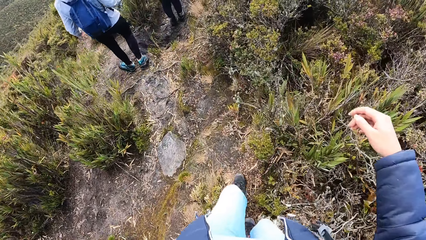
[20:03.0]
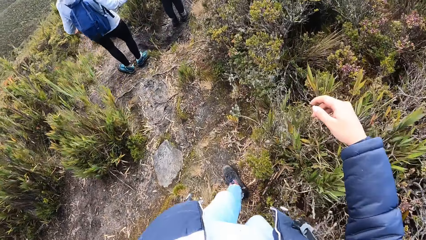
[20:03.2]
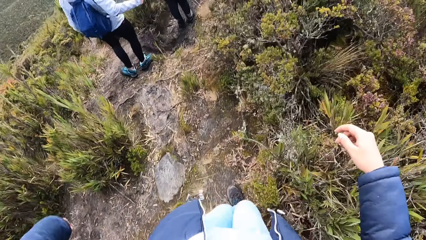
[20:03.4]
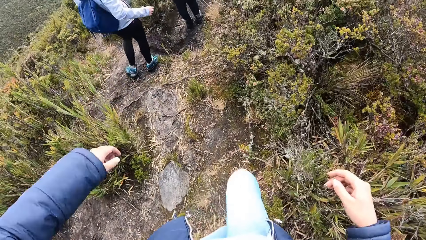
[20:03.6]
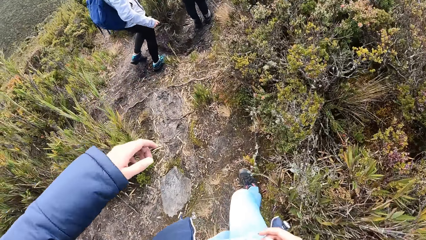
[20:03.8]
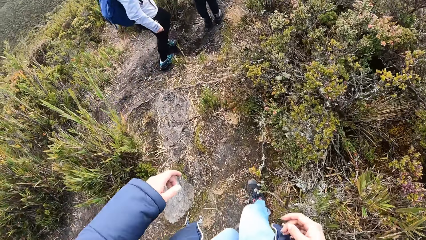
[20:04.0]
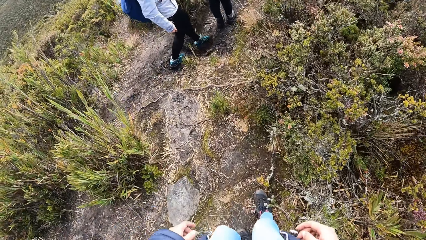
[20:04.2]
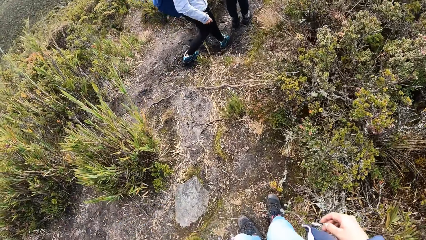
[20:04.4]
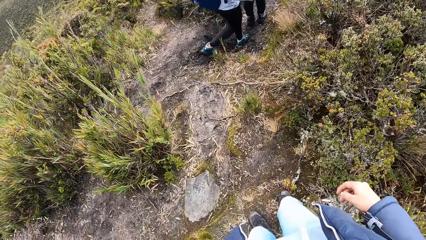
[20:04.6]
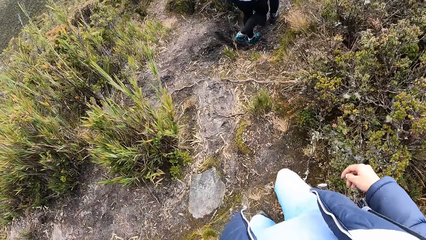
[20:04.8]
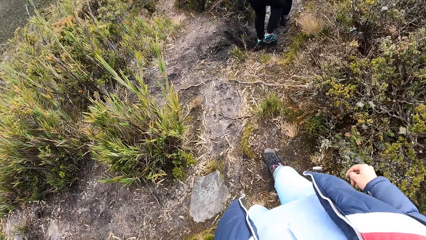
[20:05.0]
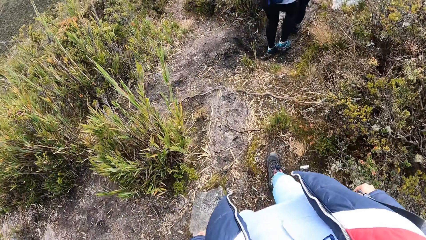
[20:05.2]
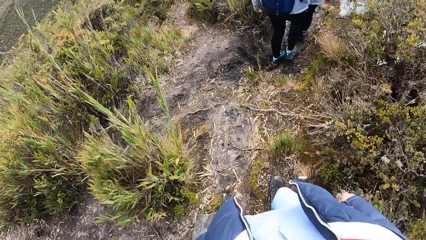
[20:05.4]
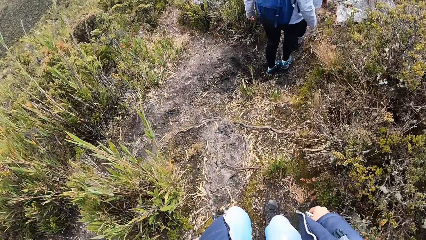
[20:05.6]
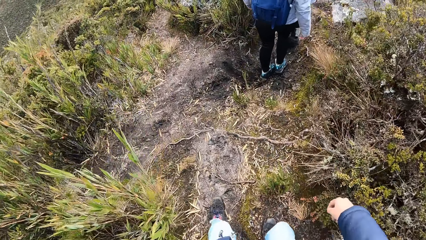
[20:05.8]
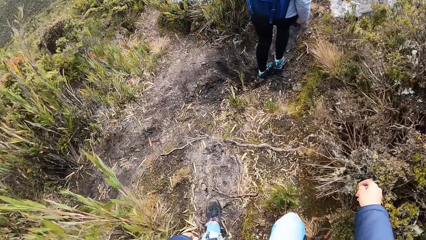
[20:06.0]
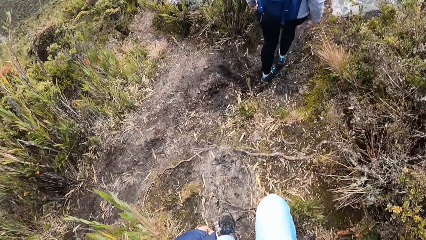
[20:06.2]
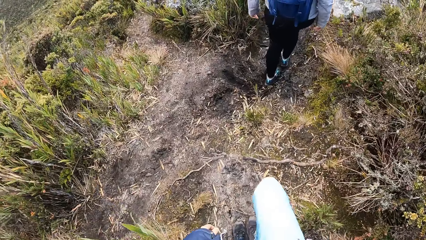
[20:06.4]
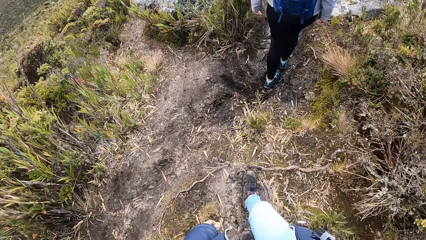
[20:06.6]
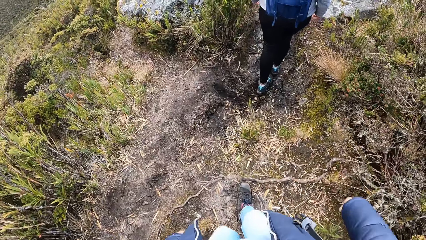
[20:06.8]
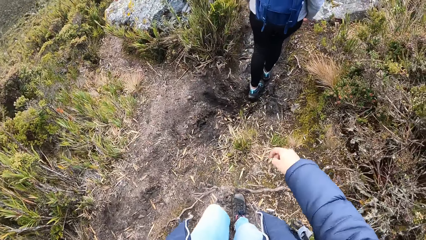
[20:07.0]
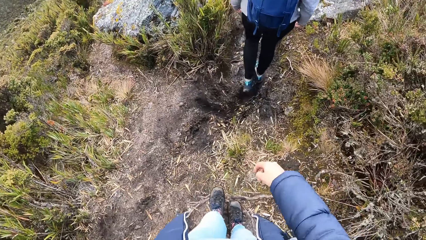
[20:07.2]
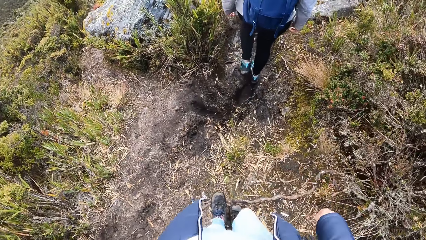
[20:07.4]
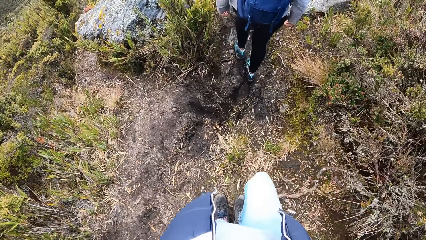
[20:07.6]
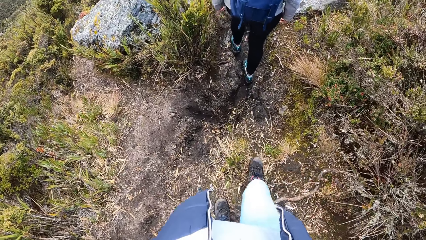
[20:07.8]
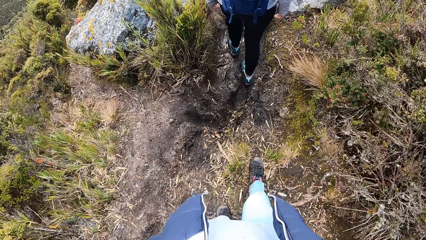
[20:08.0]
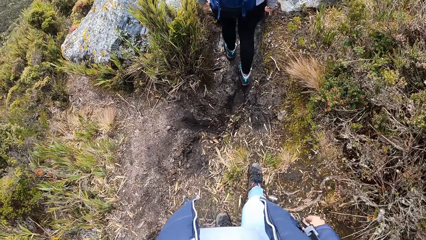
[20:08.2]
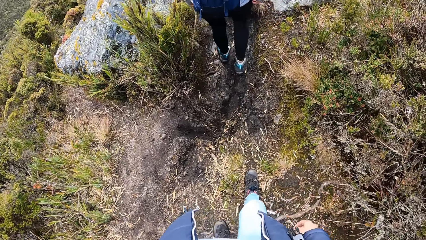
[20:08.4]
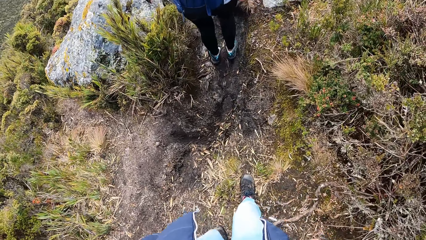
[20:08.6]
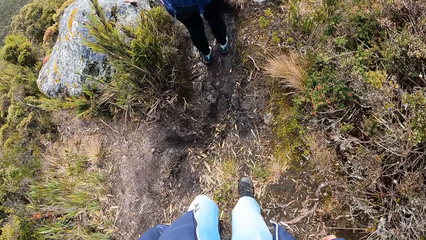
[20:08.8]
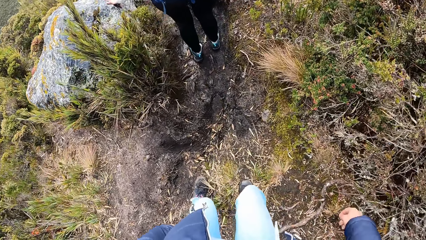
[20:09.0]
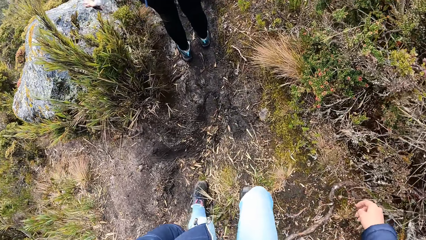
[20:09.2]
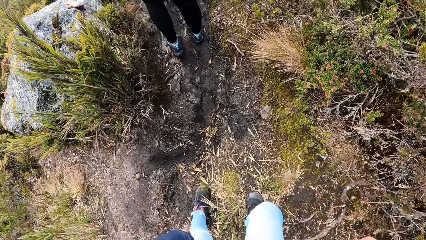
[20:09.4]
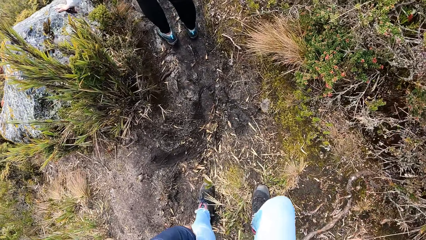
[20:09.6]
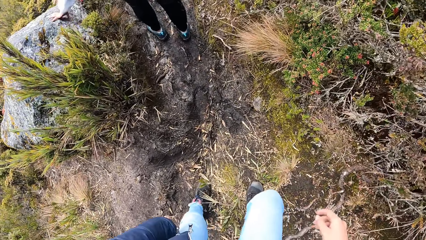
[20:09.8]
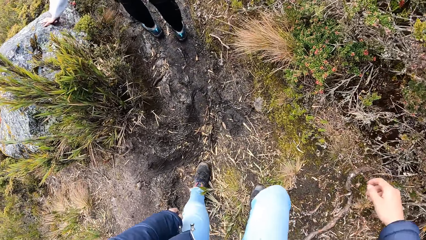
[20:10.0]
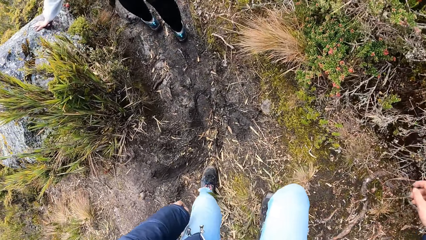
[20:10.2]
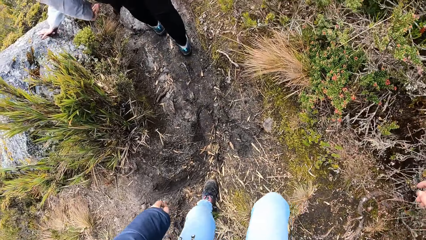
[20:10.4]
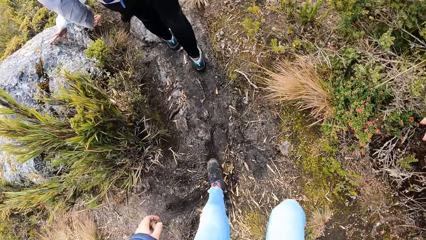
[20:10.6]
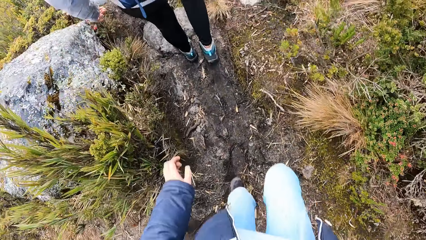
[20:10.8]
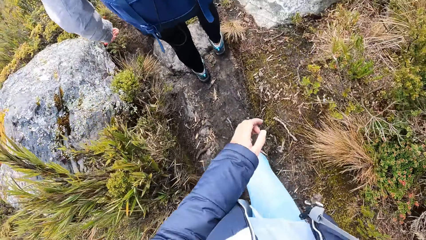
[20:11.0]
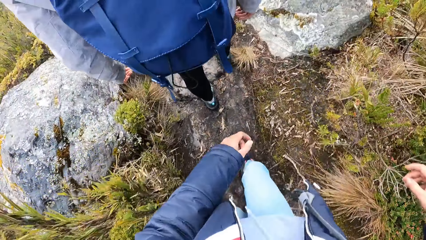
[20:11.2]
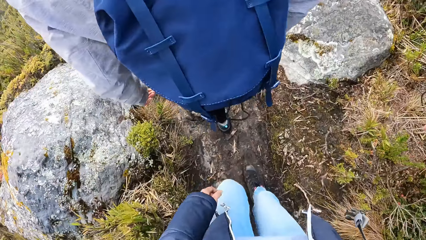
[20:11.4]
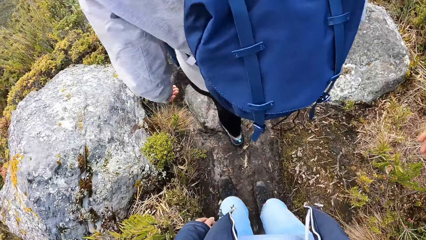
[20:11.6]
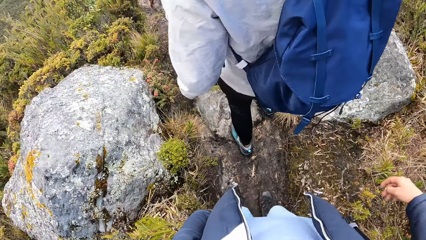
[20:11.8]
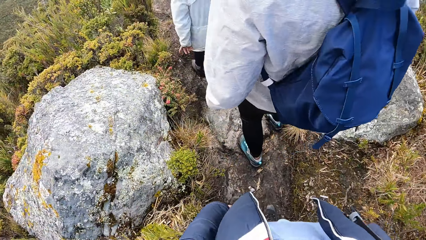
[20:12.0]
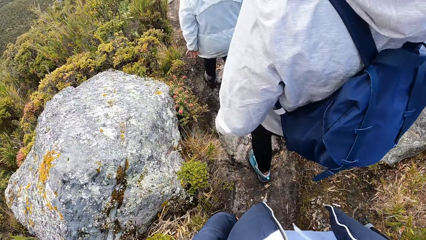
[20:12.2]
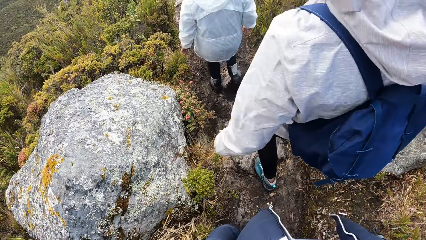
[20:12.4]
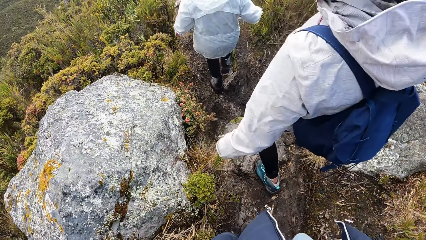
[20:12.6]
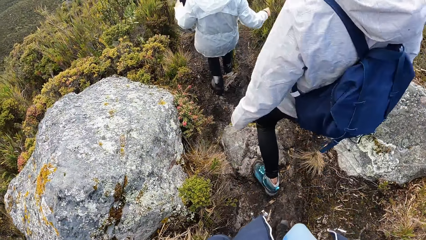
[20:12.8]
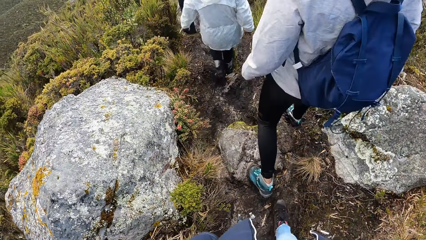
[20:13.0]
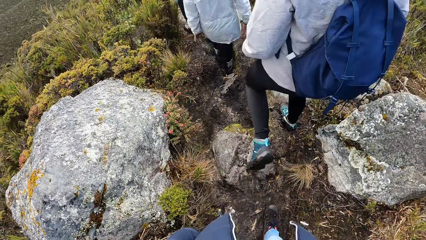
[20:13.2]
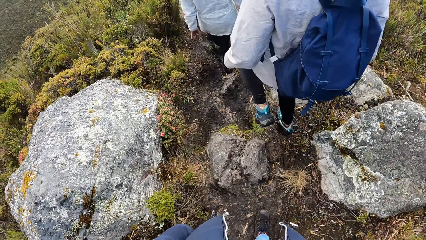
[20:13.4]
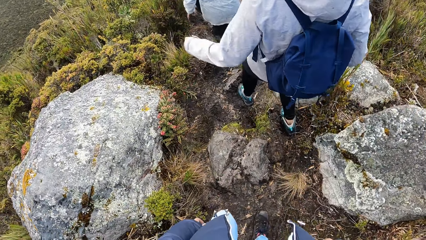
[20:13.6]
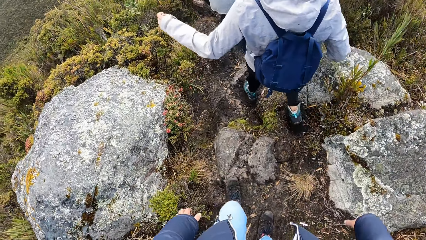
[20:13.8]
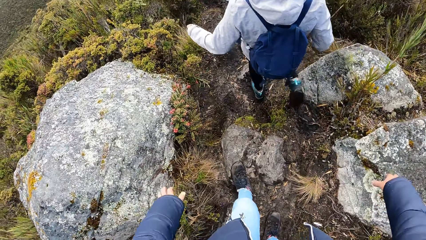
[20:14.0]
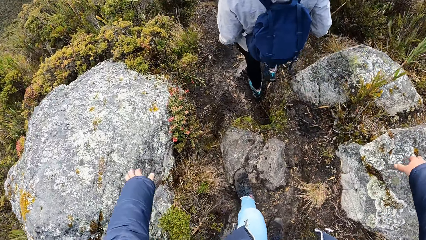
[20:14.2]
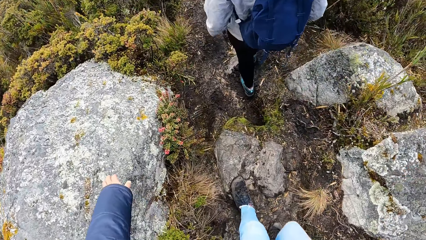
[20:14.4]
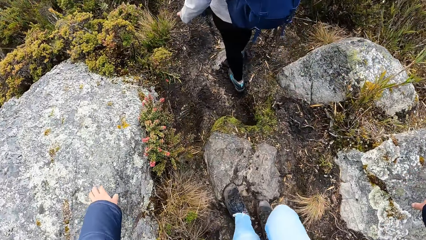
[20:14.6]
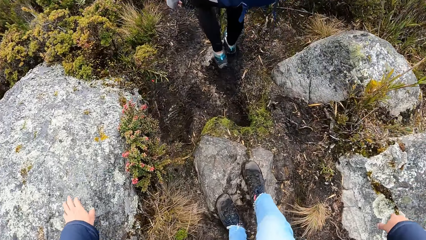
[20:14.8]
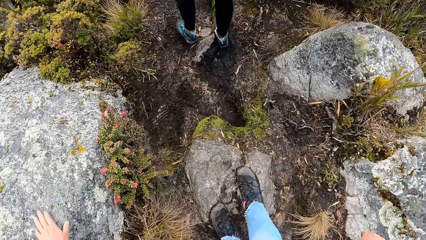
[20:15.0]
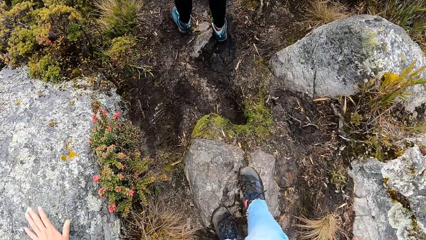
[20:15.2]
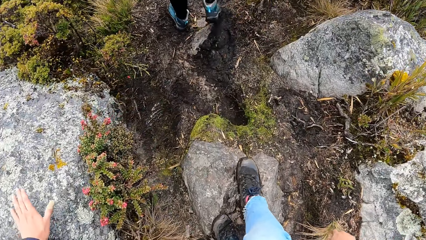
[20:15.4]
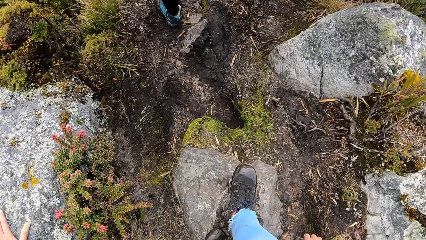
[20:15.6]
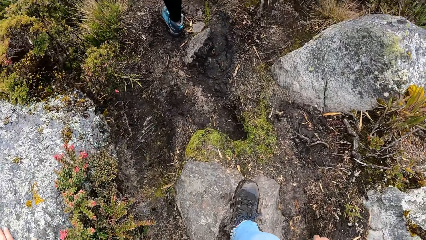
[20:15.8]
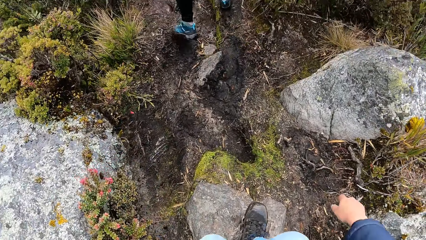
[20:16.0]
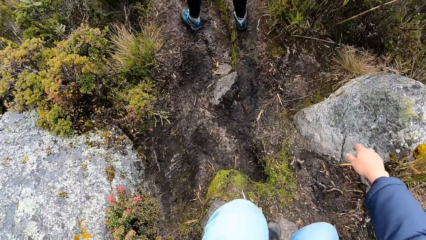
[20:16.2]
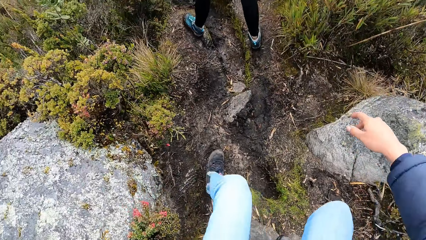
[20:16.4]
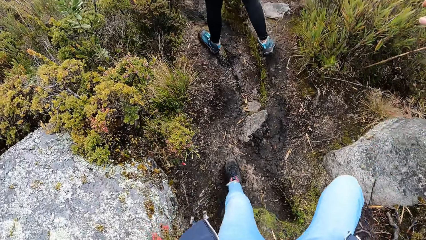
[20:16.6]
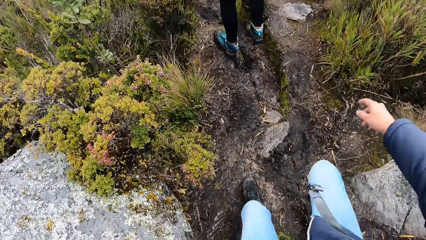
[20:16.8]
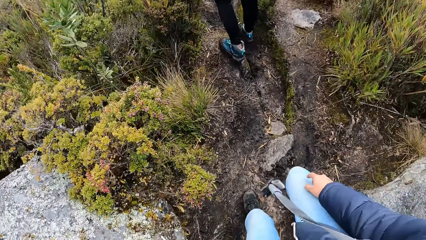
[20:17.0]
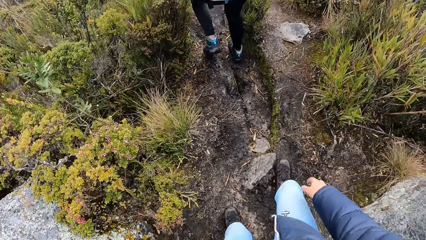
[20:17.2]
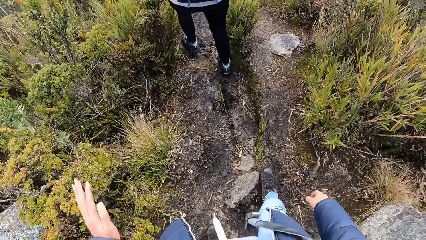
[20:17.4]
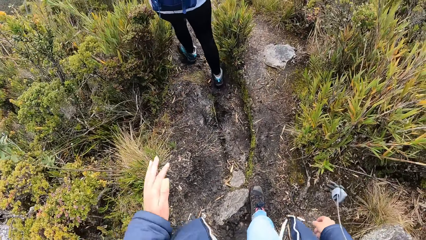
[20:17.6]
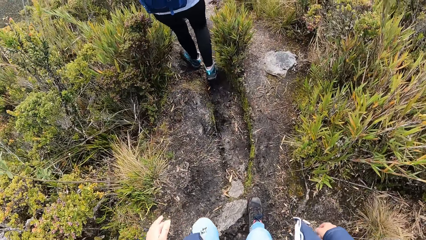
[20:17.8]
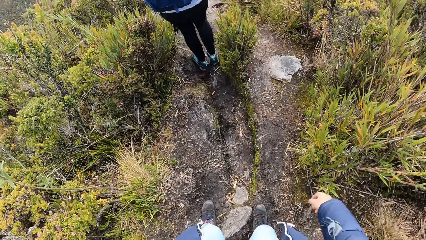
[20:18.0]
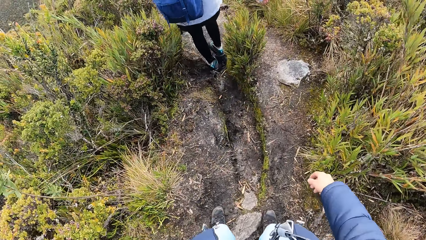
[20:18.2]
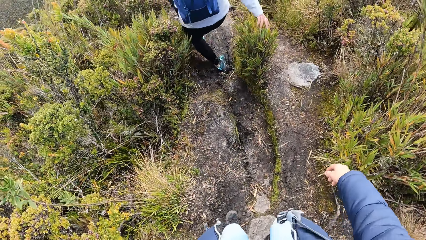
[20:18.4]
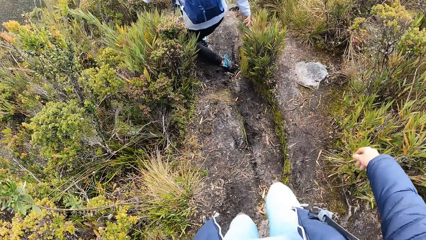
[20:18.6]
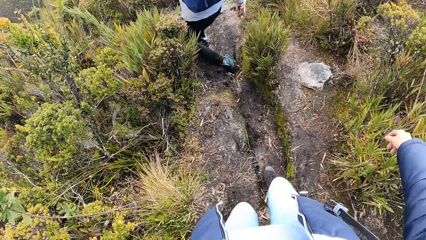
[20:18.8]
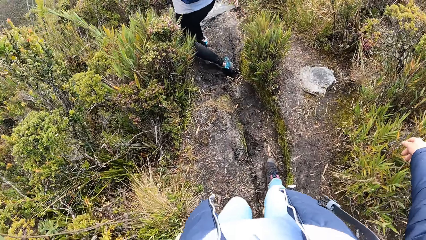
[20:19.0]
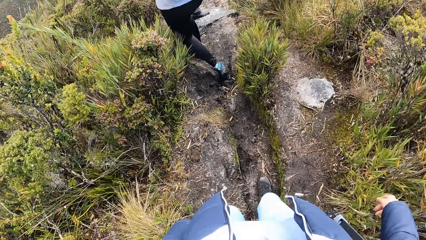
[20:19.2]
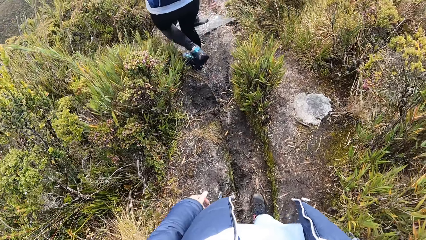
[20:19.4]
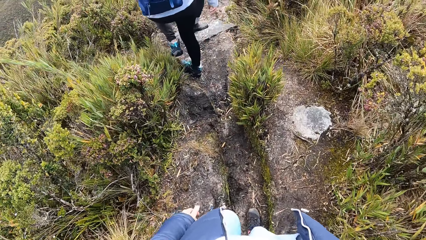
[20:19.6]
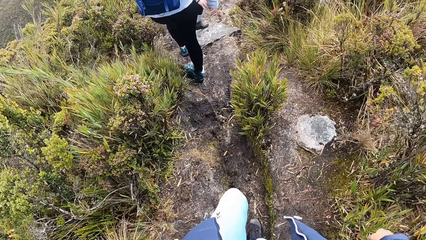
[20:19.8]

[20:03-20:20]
The camera wearer steps on a rock and walks around the field.
